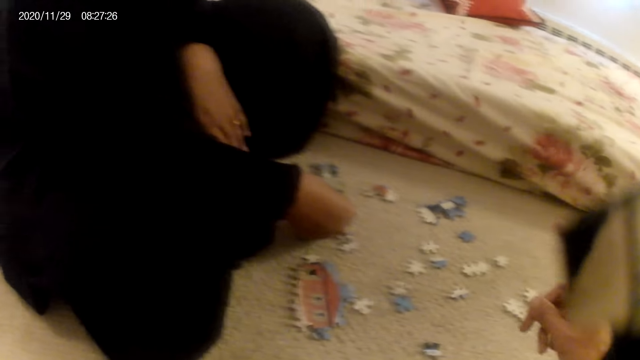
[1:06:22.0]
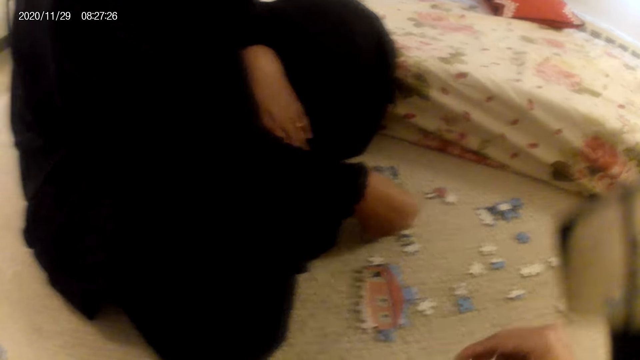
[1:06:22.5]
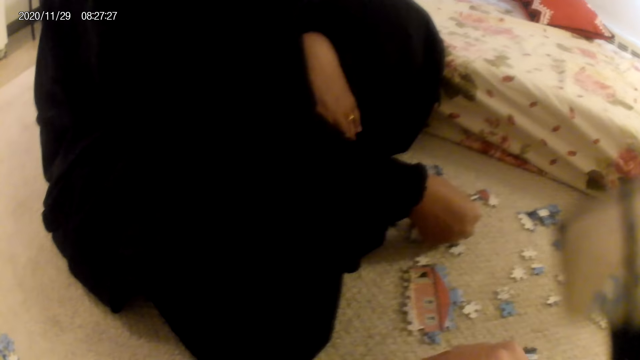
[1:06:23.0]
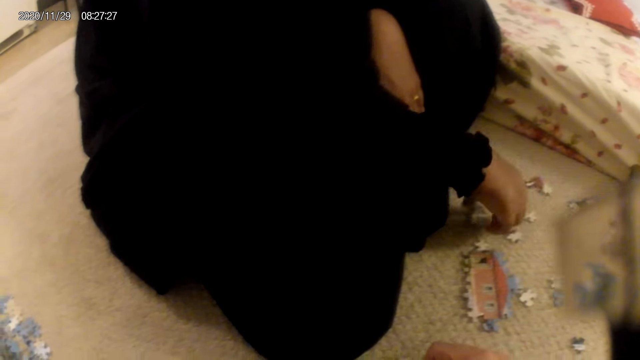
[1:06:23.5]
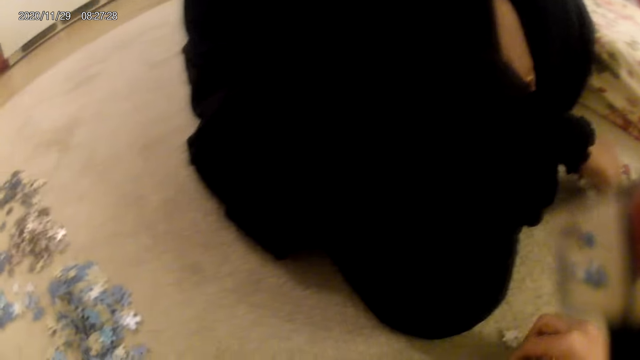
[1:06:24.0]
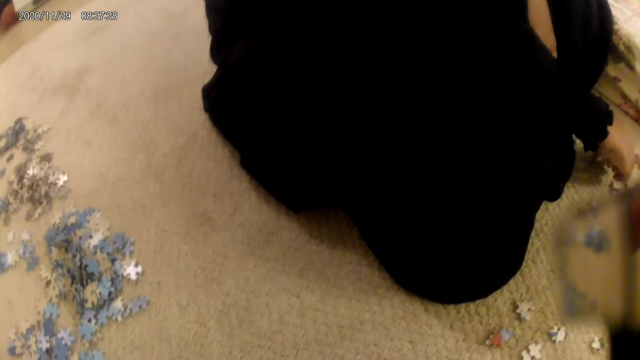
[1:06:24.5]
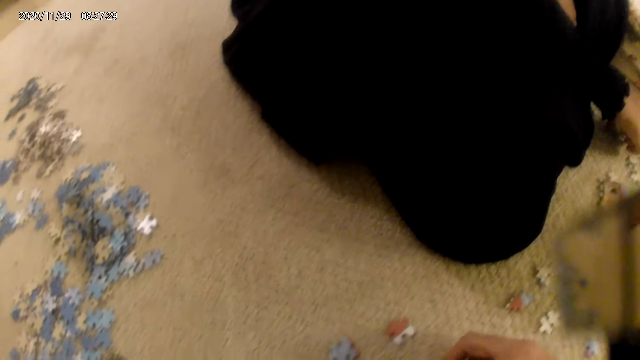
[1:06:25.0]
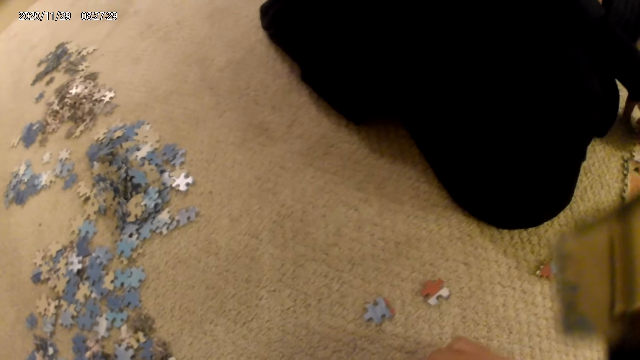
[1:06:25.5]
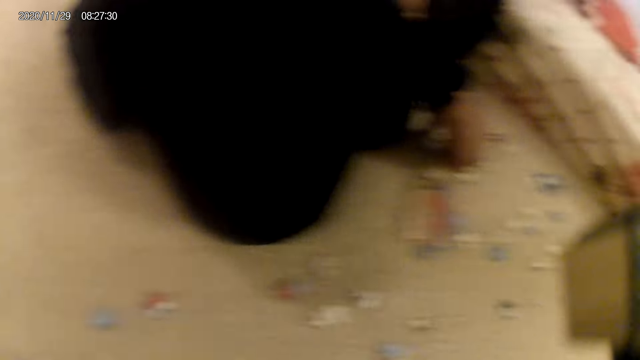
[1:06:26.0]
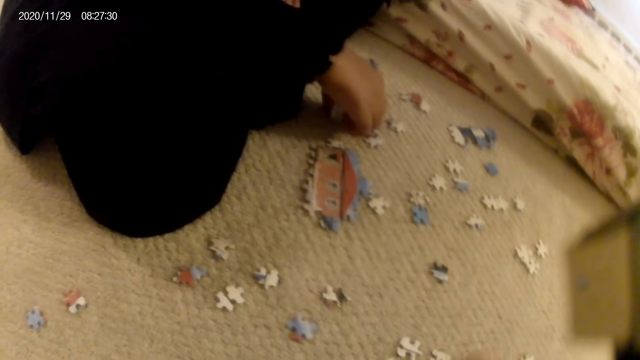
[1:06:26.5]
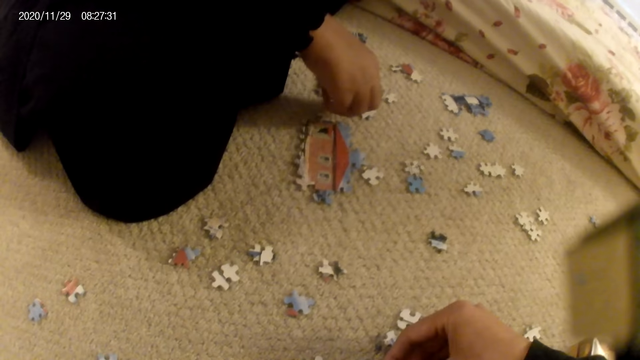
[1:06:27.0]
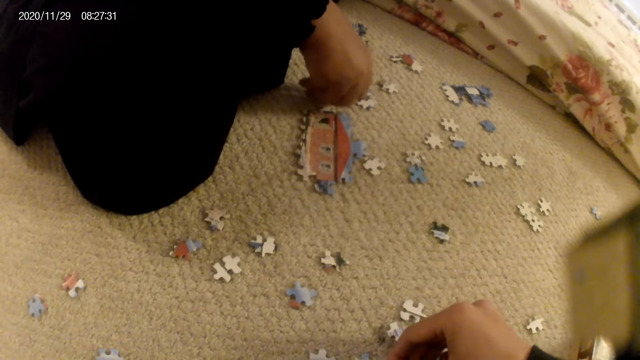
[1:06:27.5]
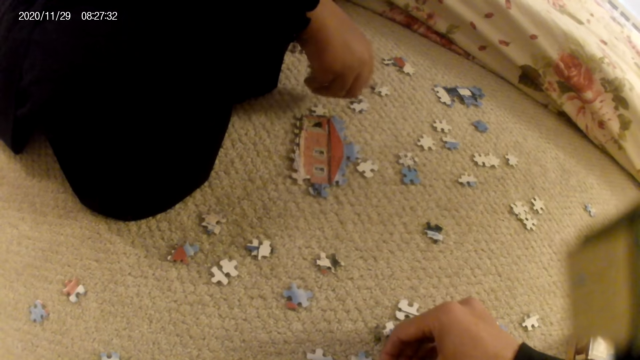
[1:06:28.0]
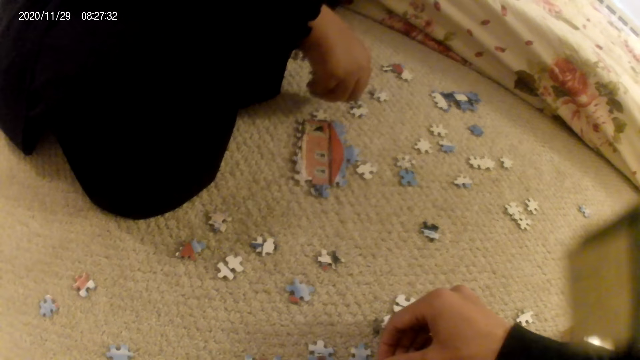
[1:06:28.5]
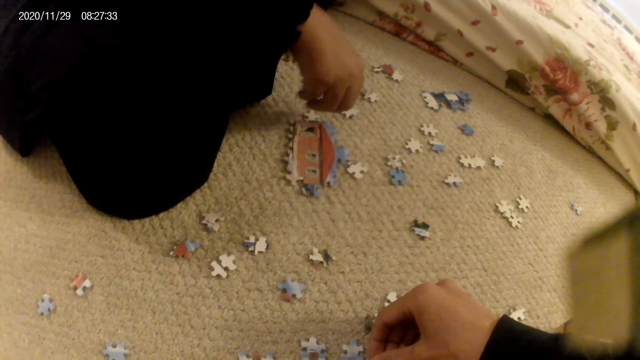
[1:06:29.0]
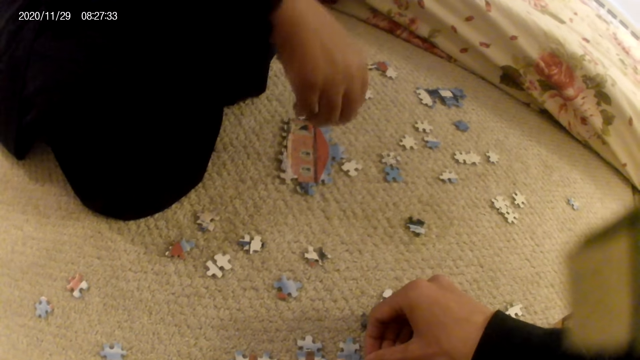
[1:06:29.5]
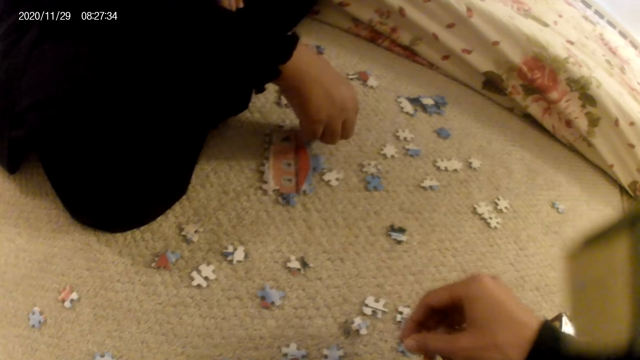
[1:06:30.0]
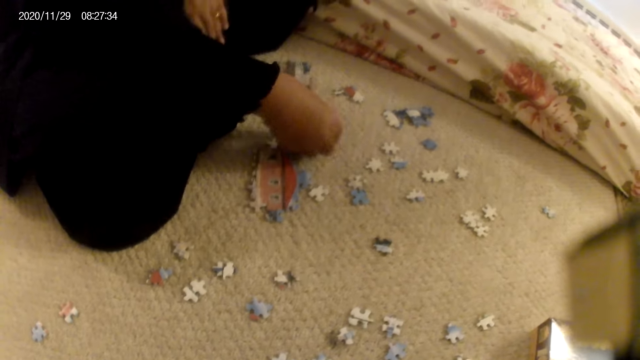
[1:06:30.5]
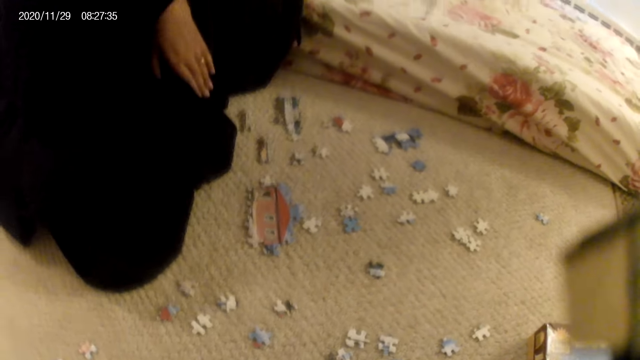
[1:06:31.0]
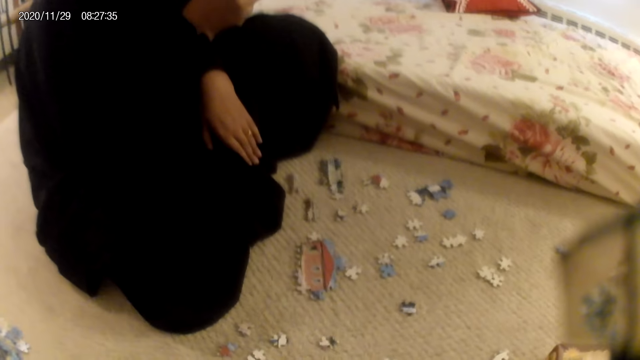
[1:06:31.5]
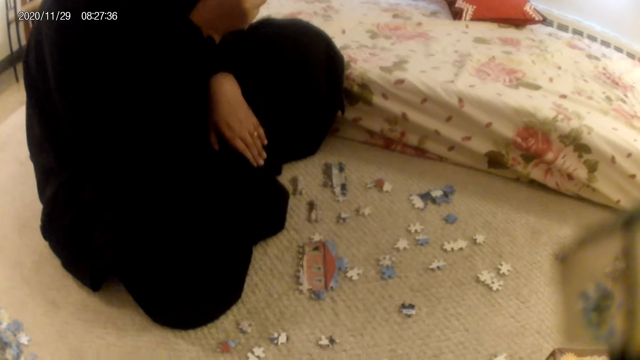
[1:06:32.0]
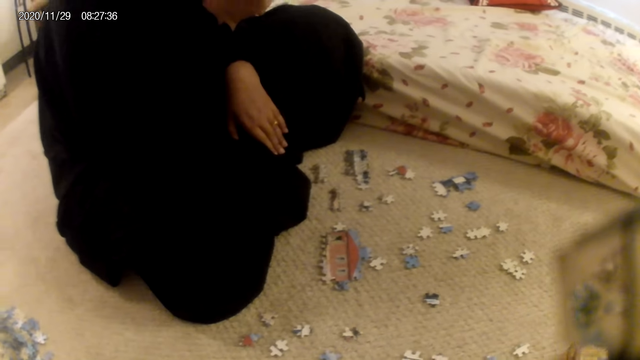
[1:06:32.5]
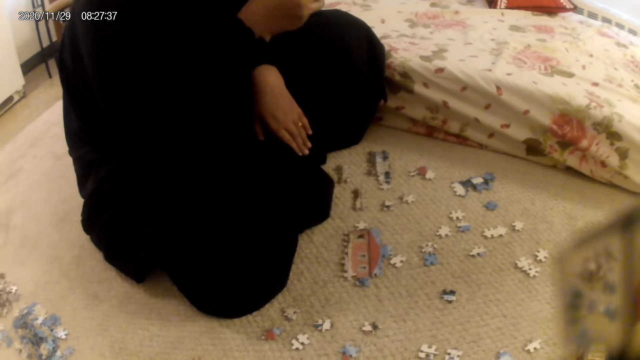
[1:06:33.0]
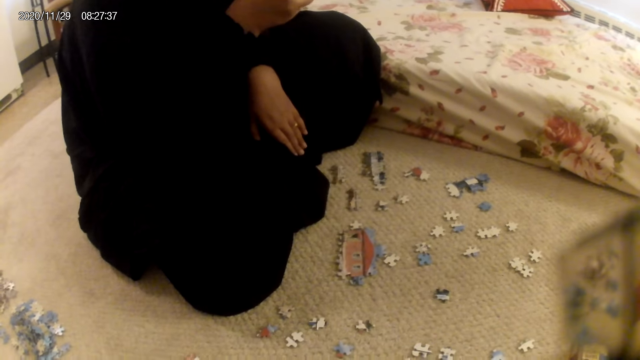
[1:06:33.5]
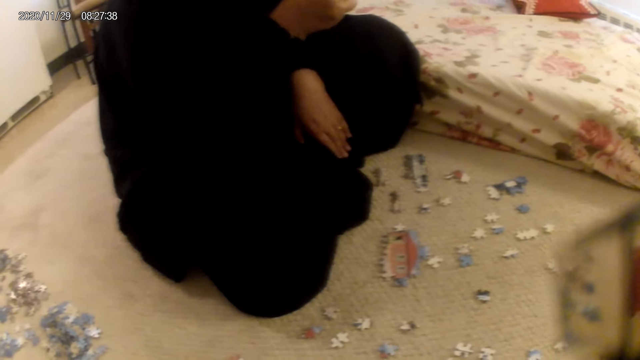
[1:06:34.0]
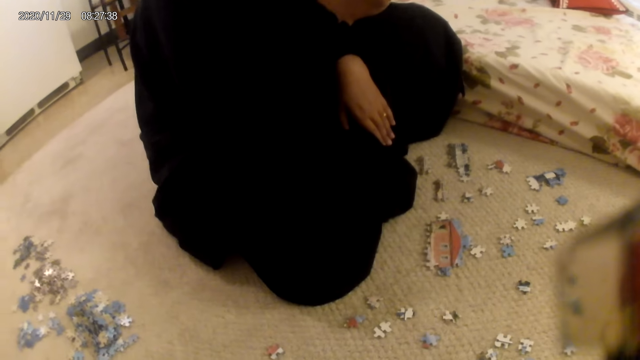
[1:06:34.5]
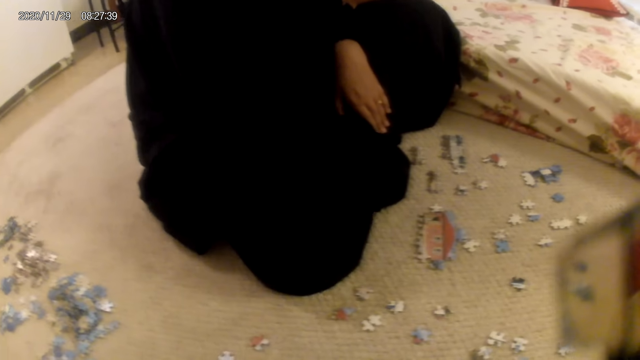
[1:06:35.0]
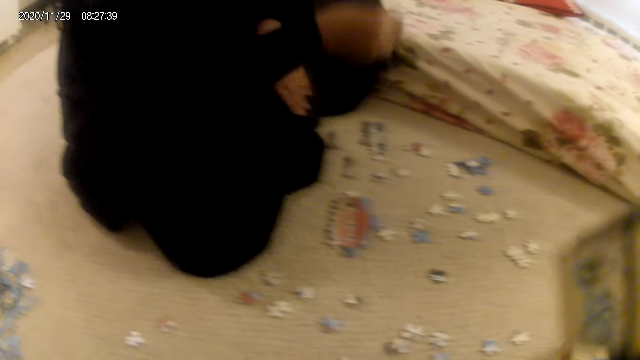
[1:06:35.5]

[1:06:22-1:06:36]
The camera wearer moves the fingers. They stare at the puzzle pieces on the floor. A lady drops a puzzle piece on the floor. The lady picks a puzzle piece. The camera wearer picks a puzzle piece. The lady fits the puzzle piece in the puzzle structure. The lady joins puzzle pieces. The camera wearer joins the puzzle piece in the puzzle structure. The lady stares at the puzzle pieces. The lady picks a puzzle piece. The lady stares at the puzzle piece. The camera wearer looks around.

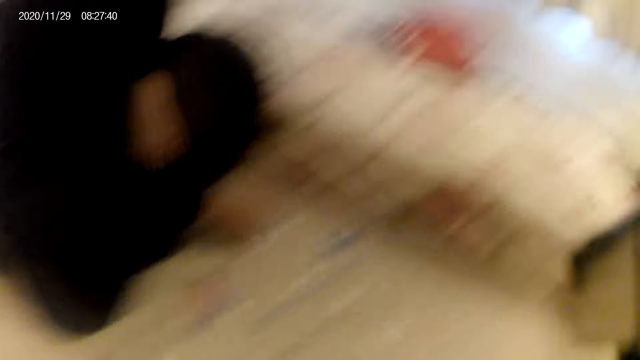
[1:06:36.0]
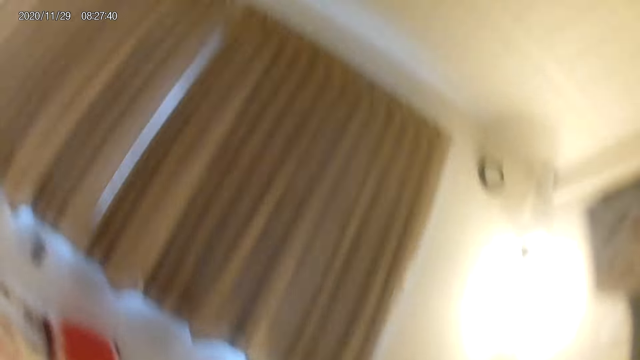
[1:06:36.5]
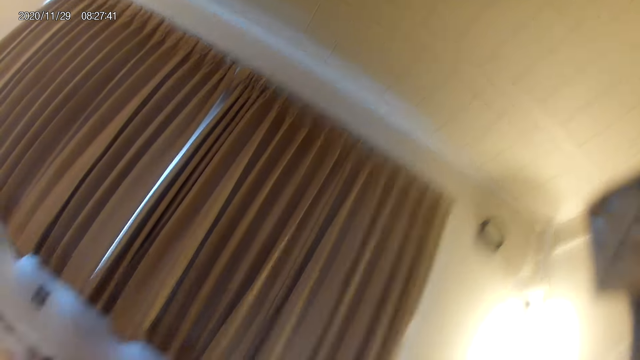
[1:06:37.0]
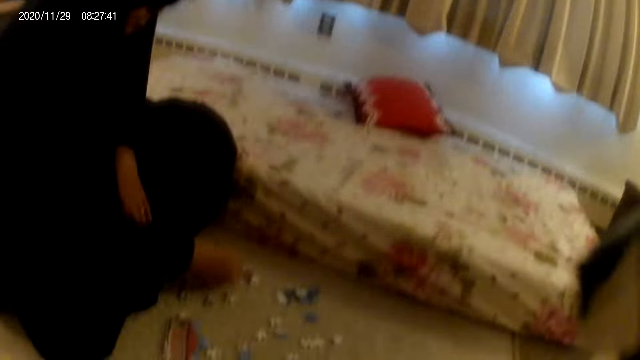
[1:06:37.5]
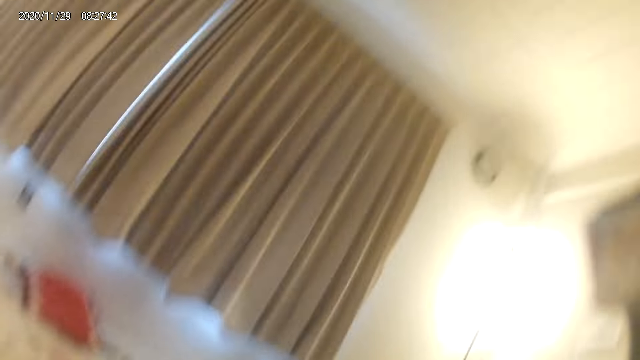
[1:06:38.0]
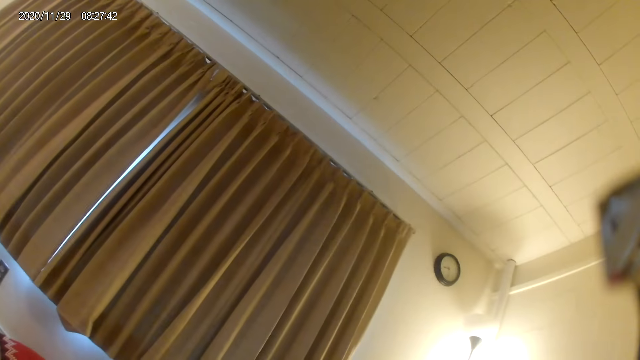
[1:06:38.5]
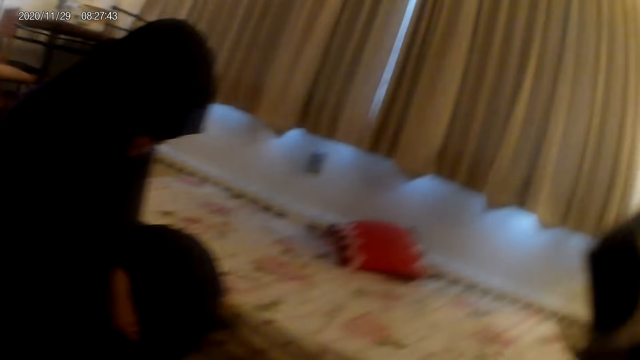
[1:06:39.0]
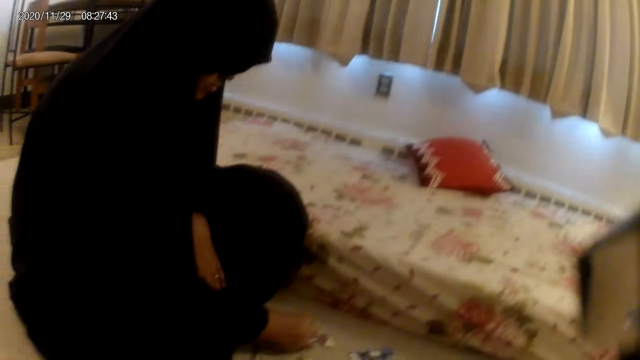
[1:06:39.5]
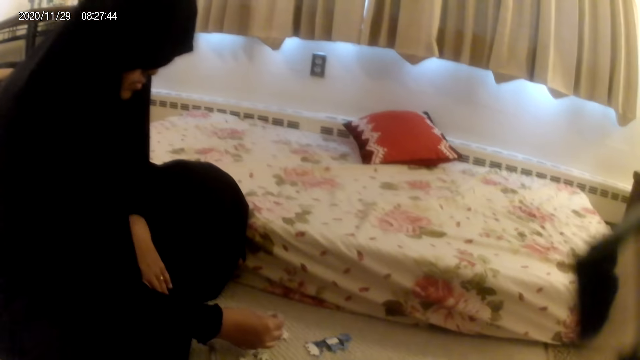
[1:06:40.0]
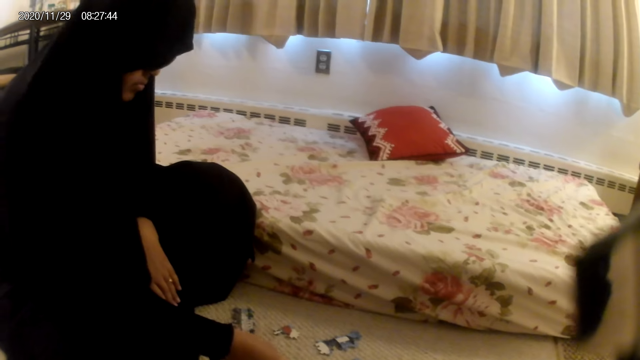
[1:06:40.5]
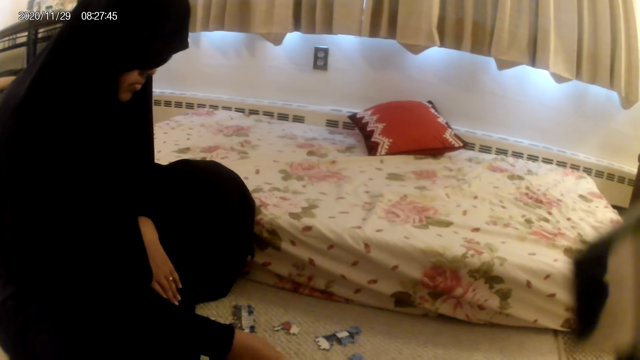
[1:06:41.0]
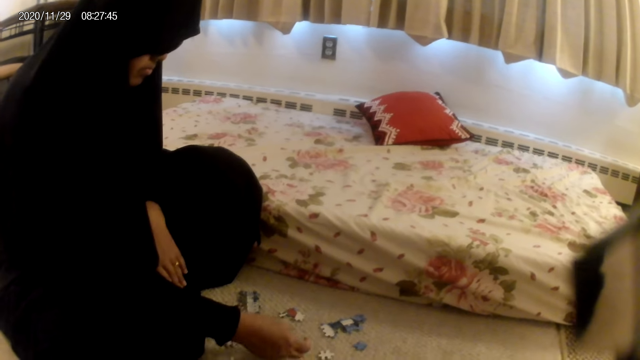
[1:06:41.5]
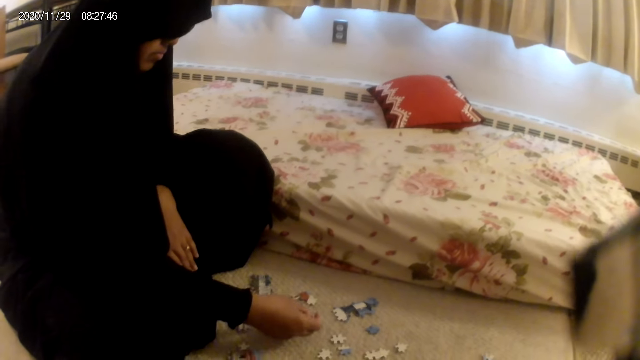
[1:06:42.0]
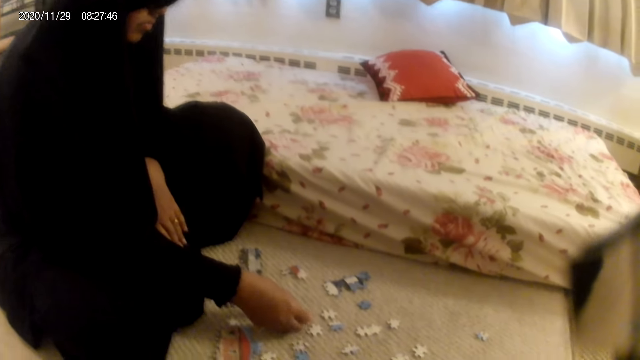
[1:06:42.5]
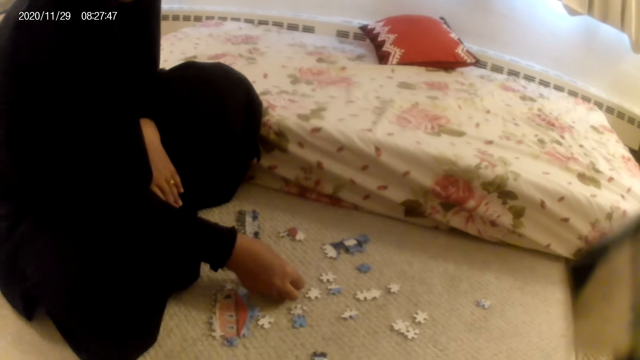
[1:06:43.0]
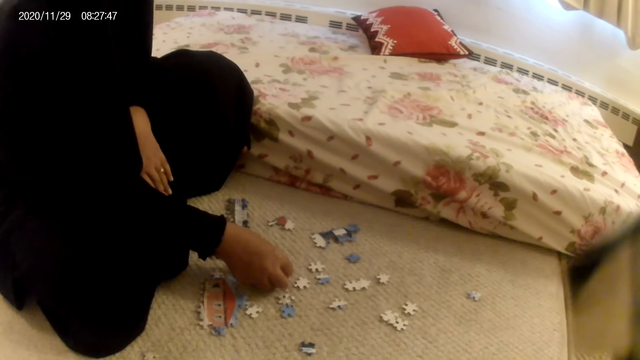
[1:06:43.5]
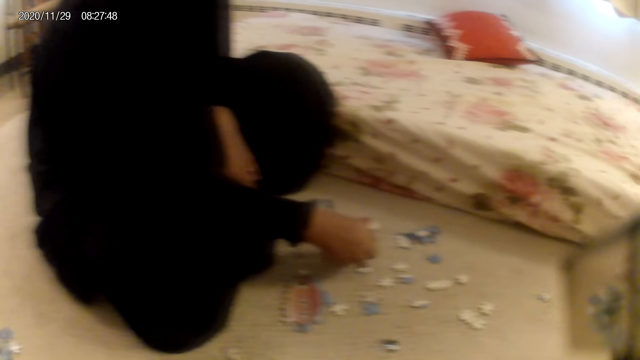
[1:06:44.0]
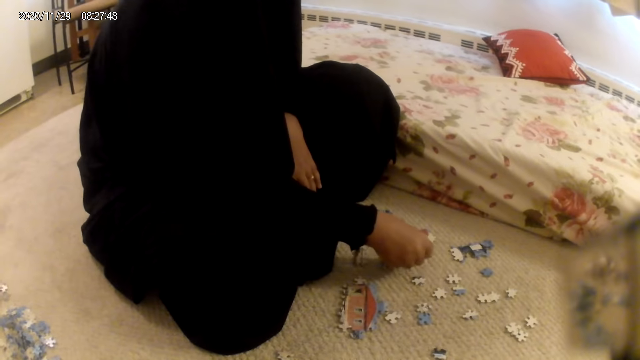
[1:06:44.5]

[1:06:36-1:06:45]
A lady places the puzzle piece on the floor. The lady picks a puzzle piece.
